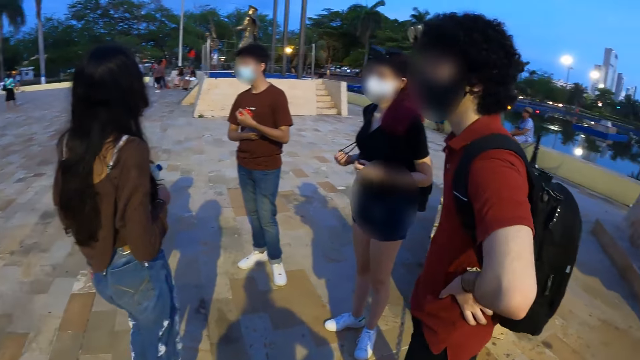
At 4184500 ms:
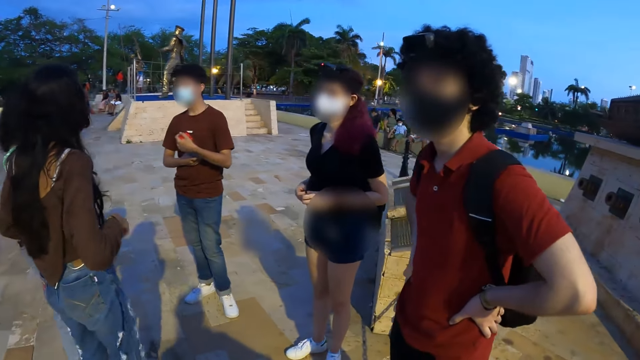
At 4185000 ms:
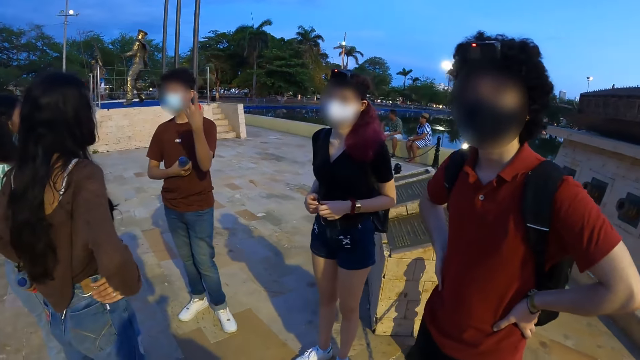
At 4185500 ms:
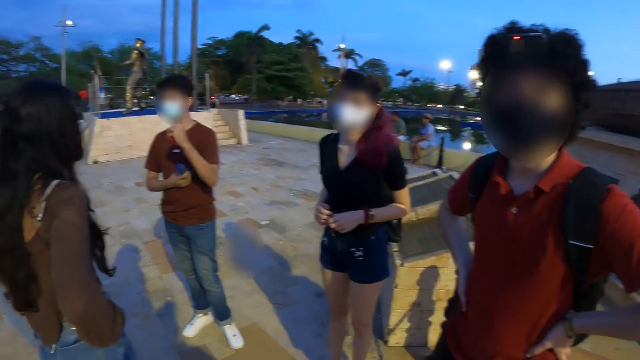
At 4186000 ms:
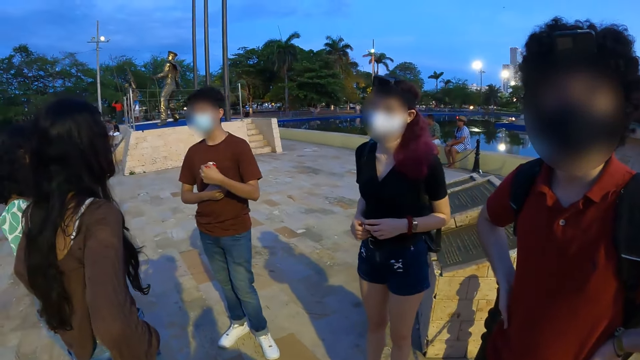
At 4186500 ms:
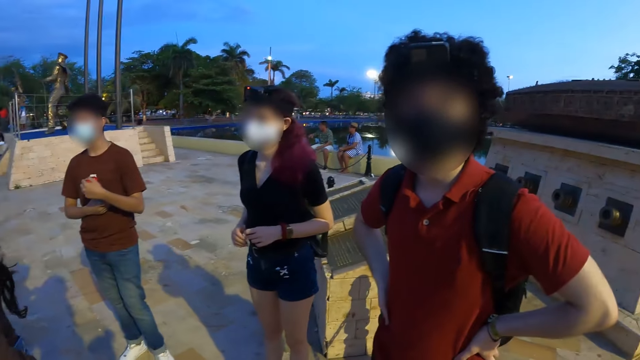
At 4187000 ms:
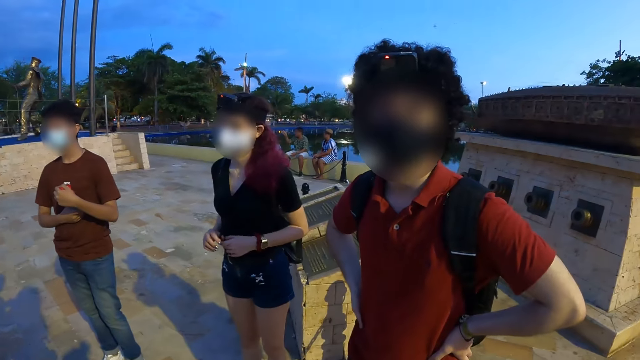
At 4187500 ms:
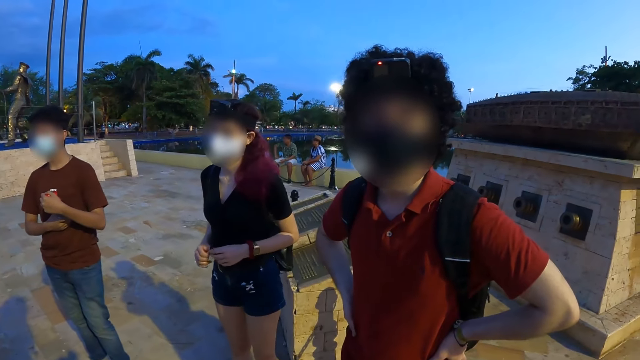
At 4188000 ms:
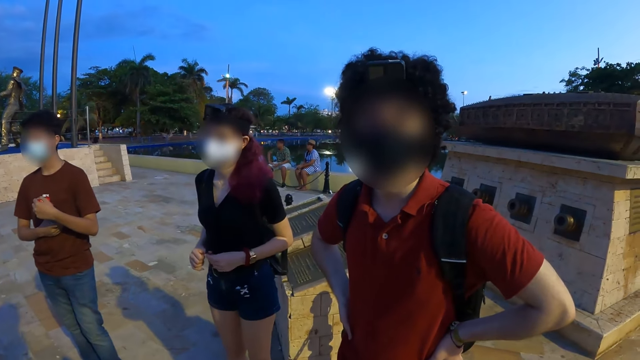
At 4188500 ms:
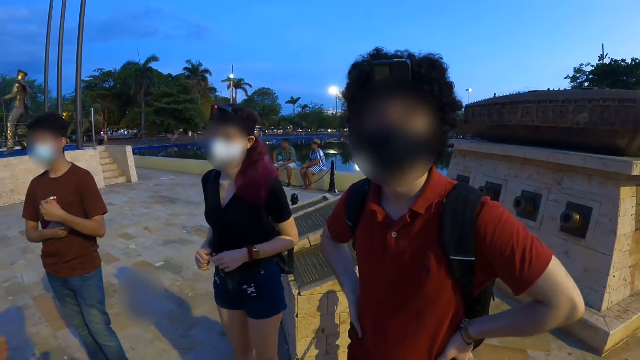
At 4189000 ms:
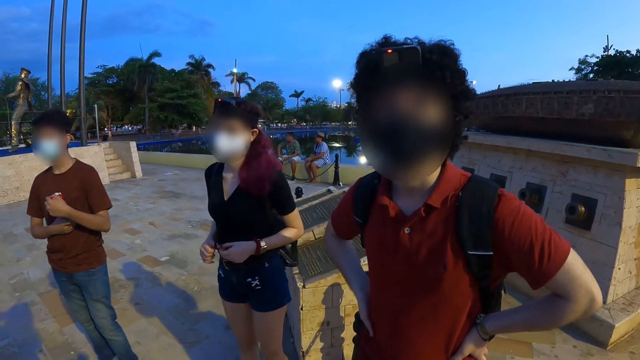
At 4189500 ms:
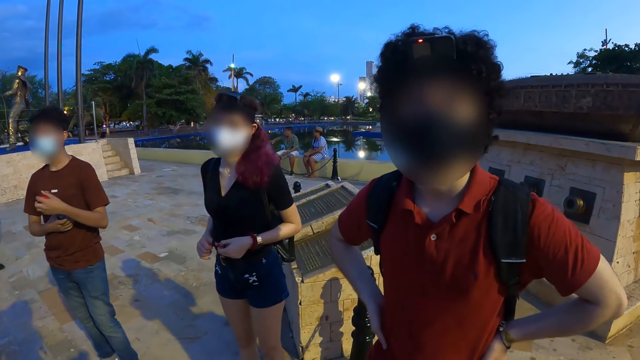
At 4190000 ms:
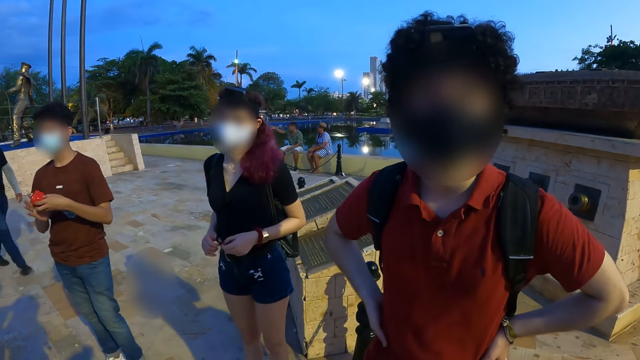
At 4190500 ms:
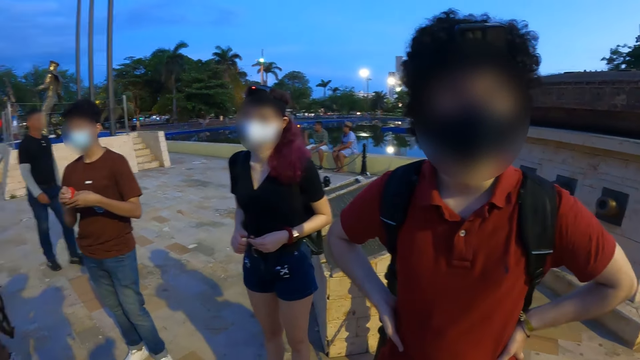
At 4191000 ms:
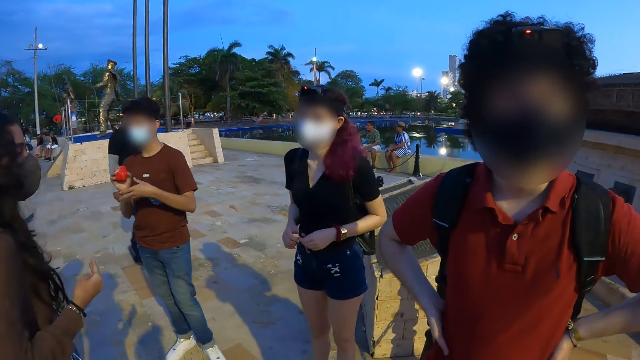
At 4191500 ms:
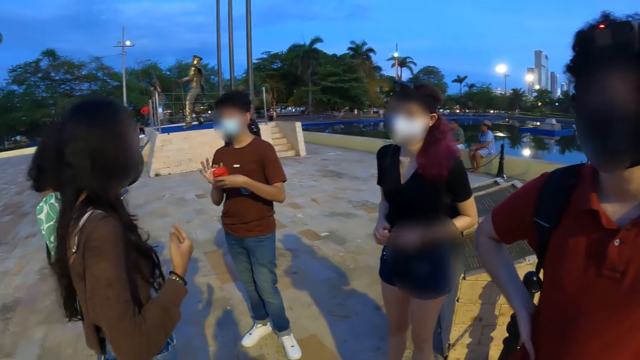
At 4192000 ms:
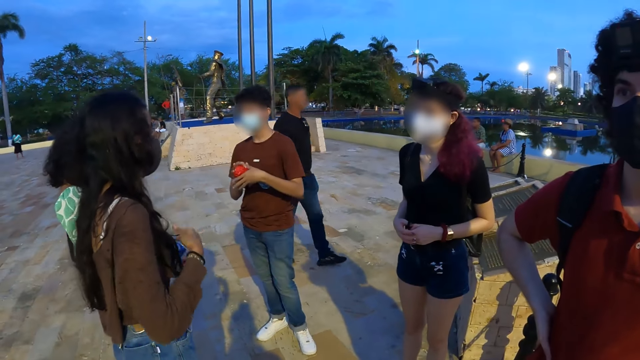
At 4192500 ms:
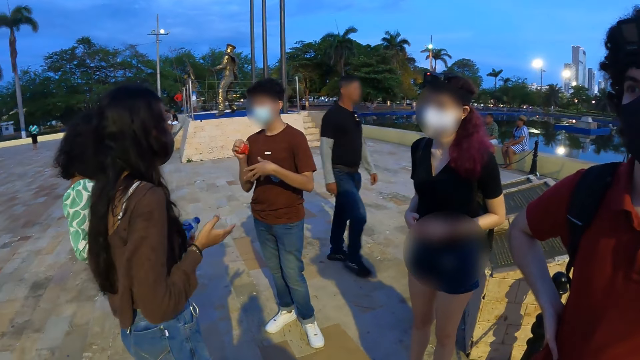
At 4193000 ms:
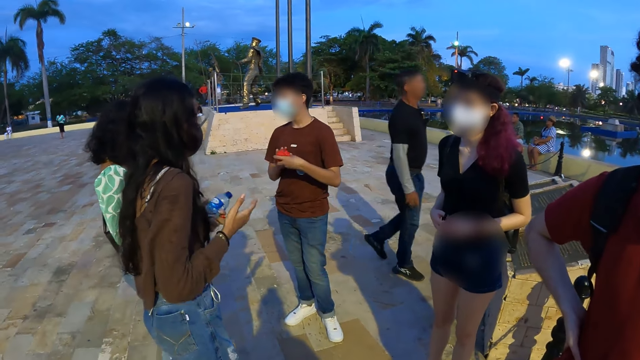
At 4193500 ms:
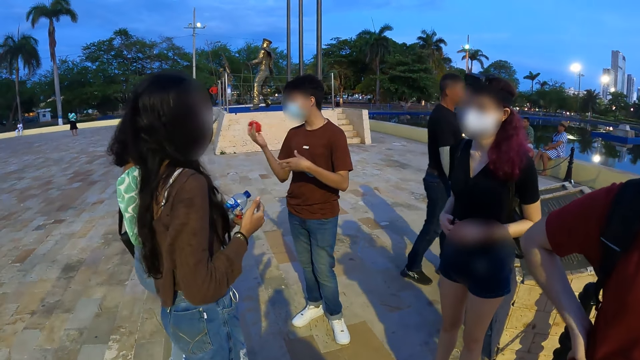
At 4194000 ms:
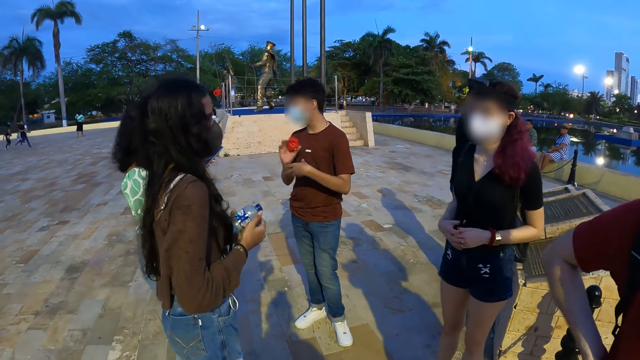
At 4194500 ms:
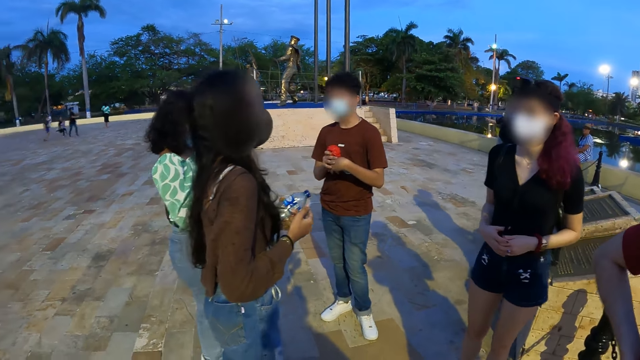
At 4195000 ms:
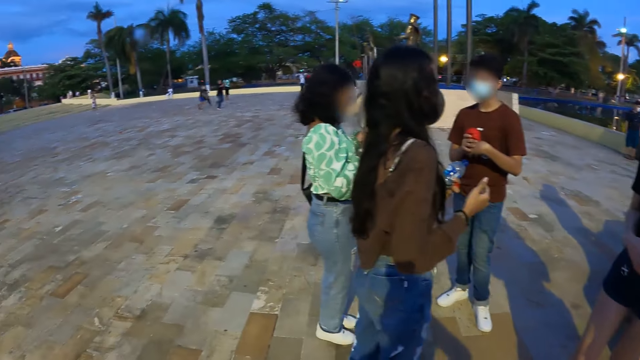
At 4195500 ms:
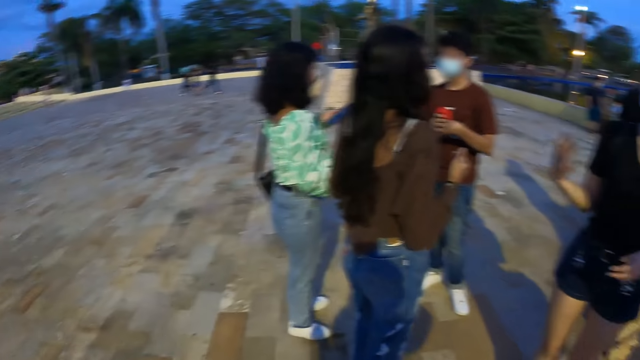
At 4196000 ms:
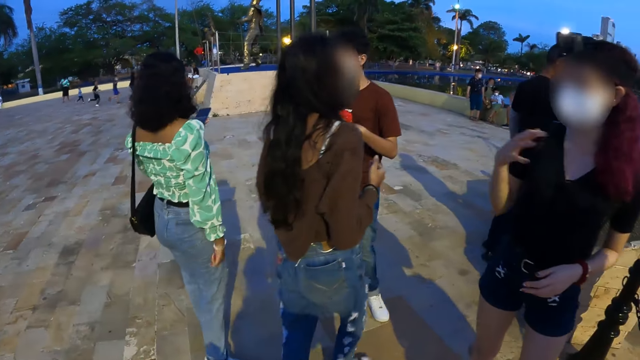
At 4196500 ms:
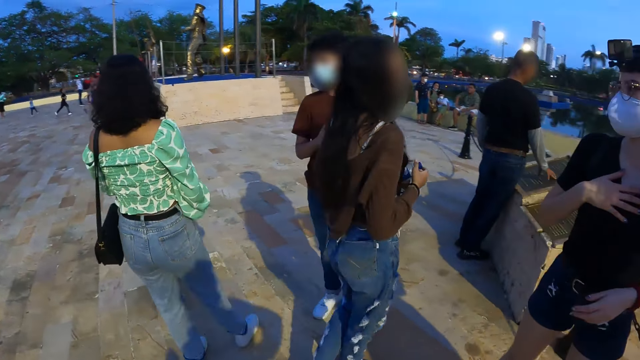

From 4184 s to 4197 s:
The camera wearer interacts with a person. The man gesticulates with his left hand. The woman gesticulates with her left hand. The man gesticulates with a toy in his right hand. The camera wearer looks around. Another woman gesticulates with her right hand.

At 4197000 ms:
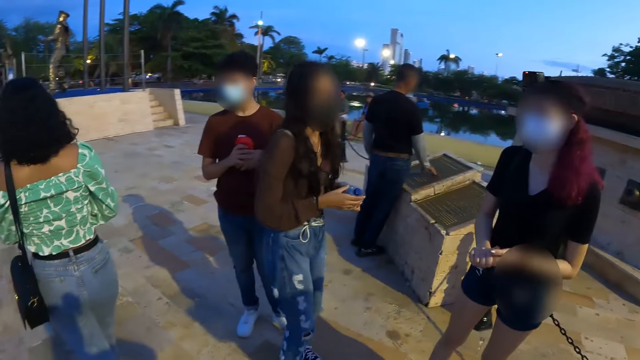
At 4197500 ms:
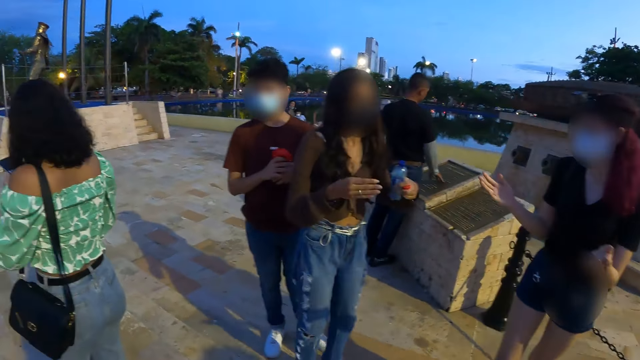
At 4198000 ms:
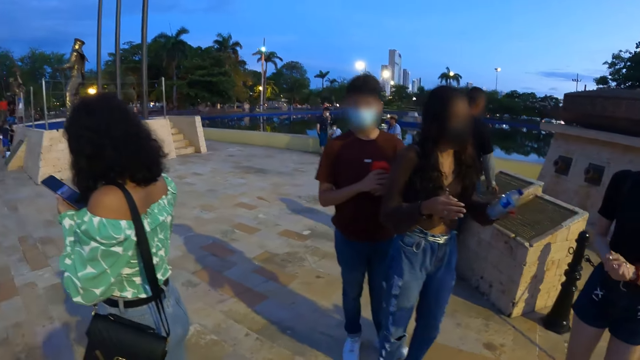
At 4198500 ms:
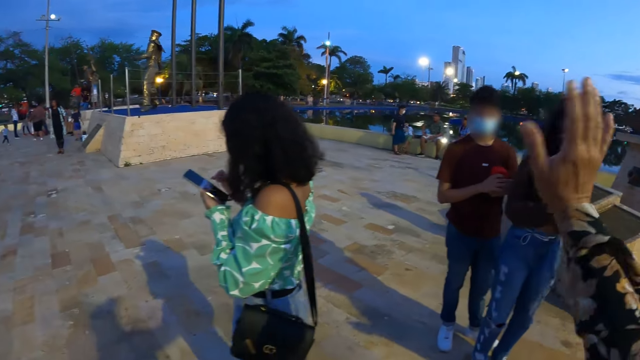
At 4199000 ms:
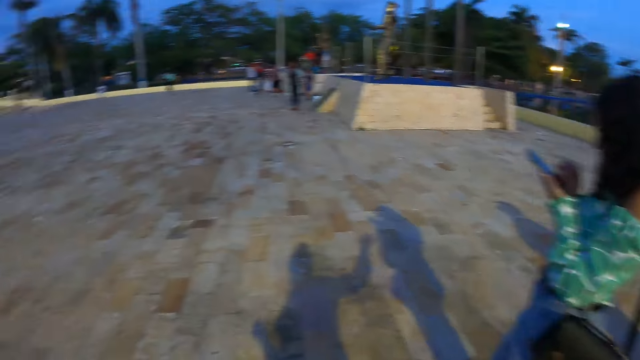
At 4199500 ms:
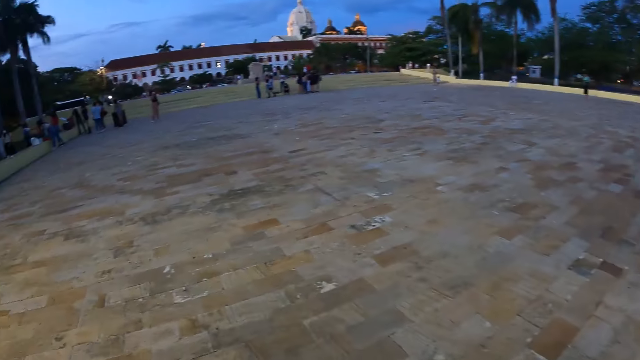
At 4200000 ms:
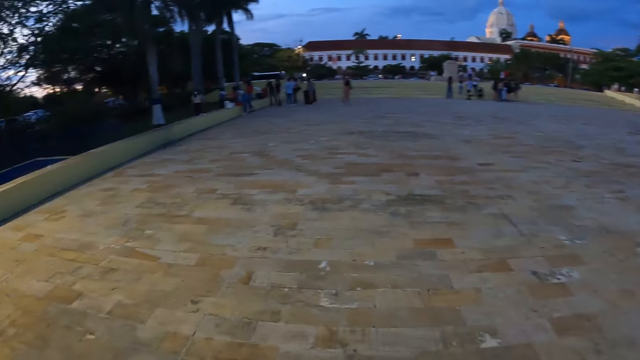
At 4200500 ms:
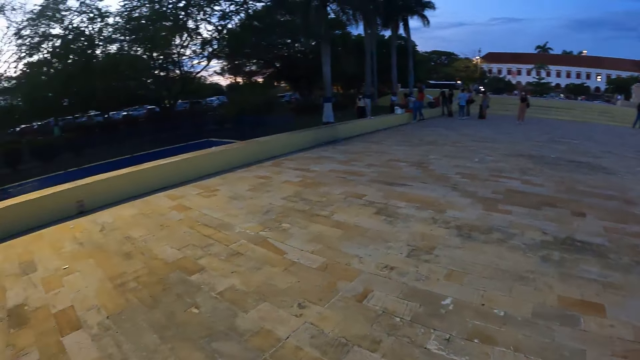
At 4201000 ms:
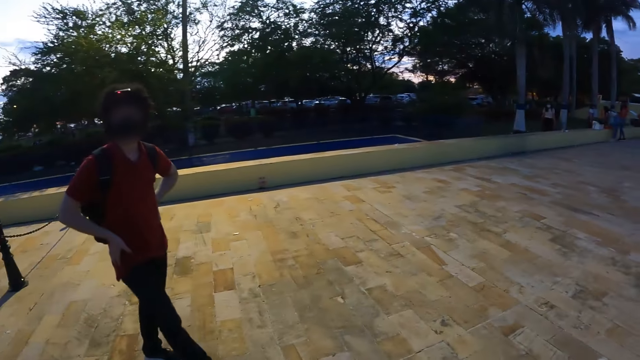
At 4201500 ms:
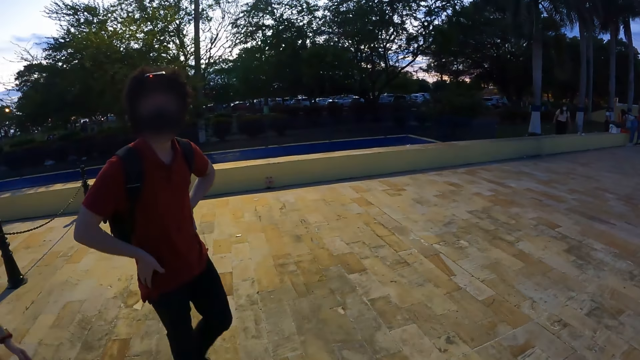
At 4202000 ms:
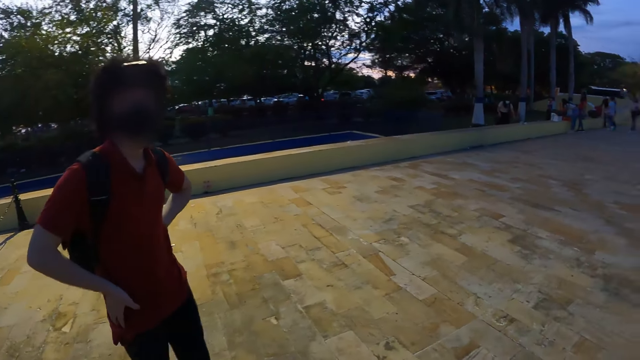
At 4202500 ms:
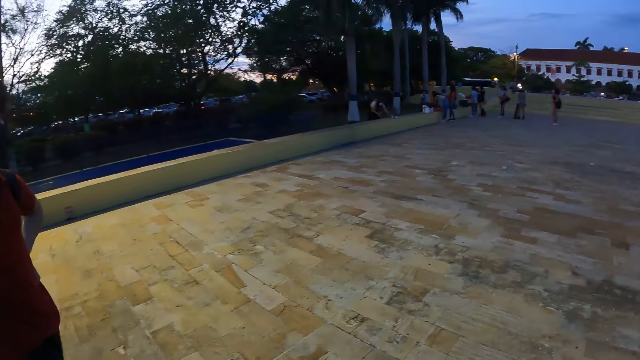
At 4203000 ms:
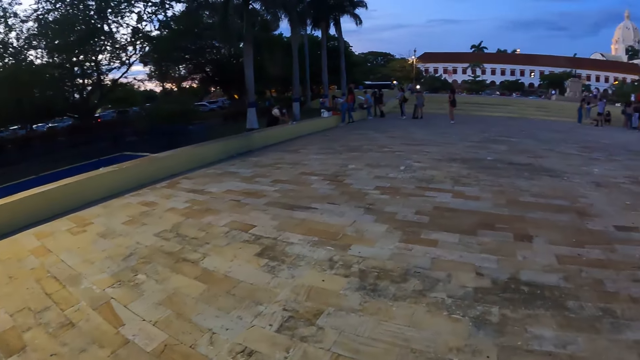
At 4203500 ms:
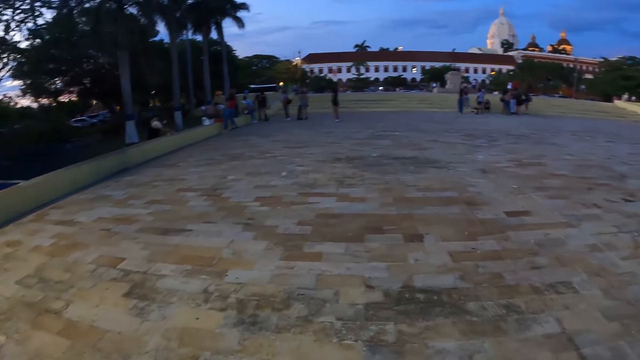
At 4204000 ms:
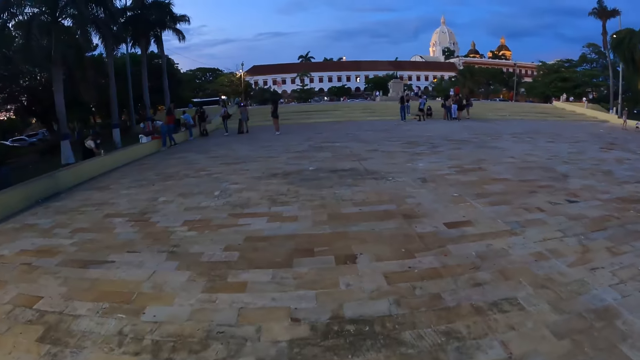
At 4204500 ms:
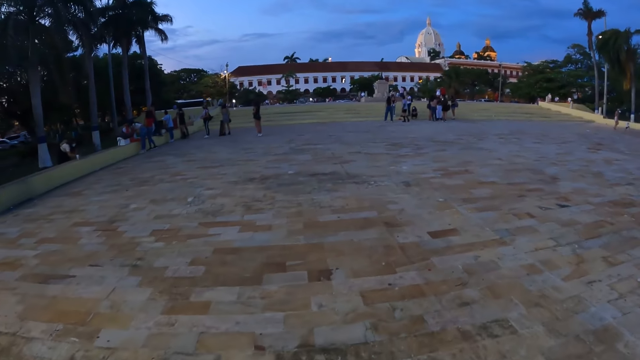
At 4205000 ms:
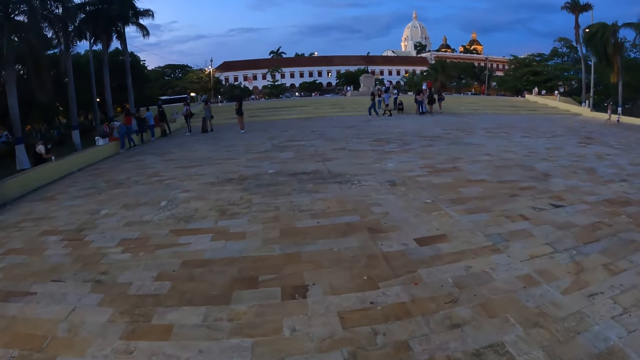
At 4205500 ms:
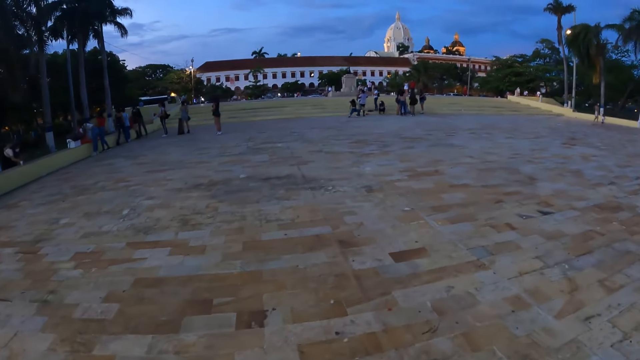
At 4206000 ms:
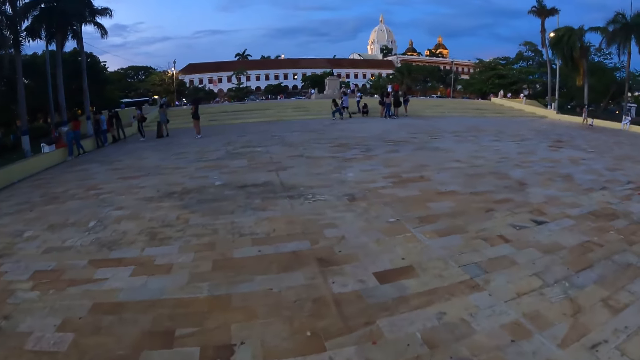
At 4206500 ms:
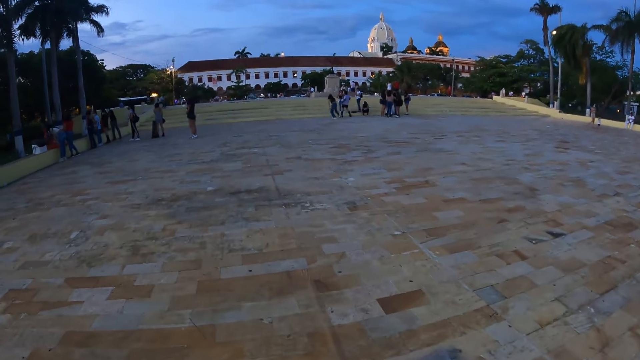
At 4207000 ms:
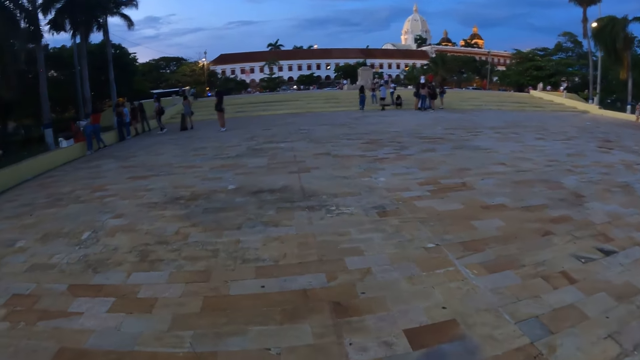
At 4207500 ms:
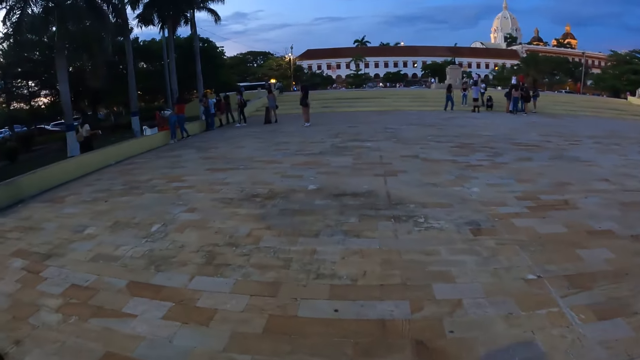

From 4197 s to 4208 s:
The woman gesticulates with both hands. The camera wearer gesticulates with her right hand. She looks around. She interacts with a person. She walks around.
